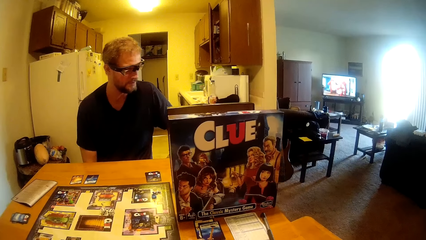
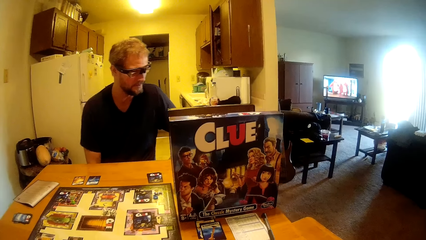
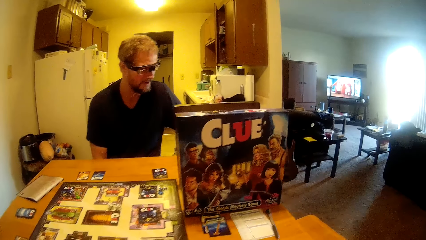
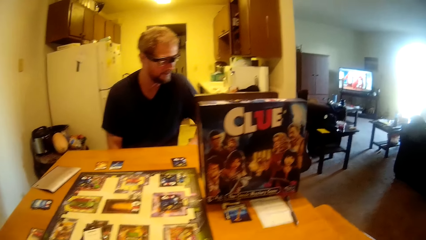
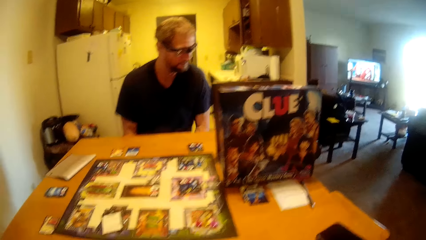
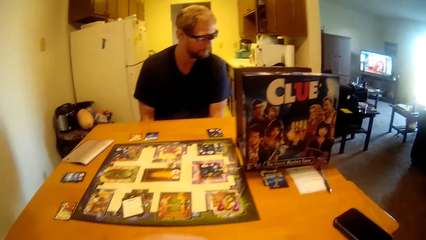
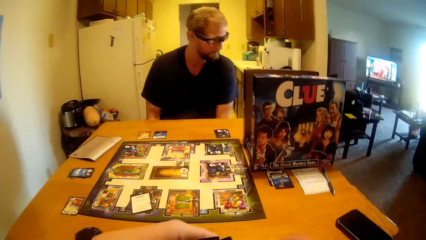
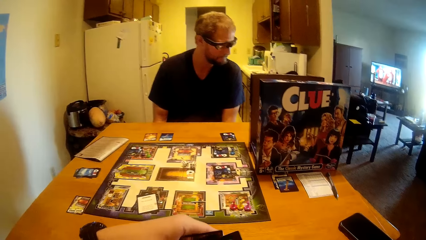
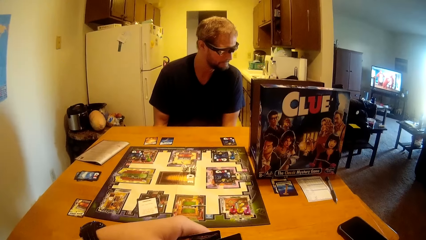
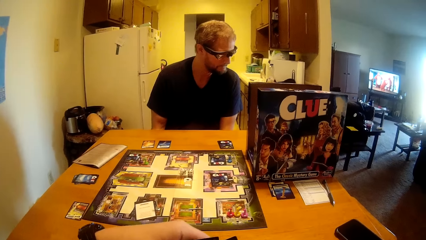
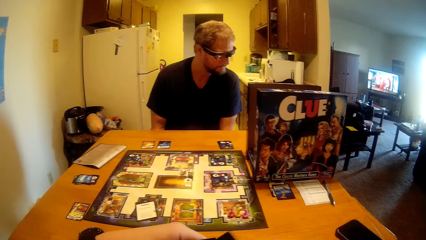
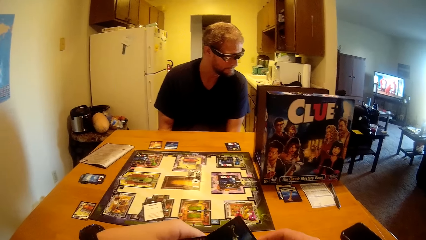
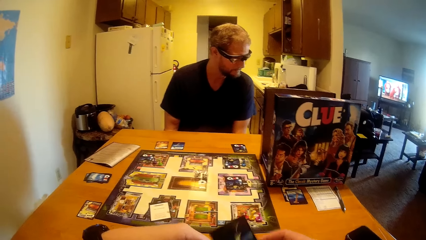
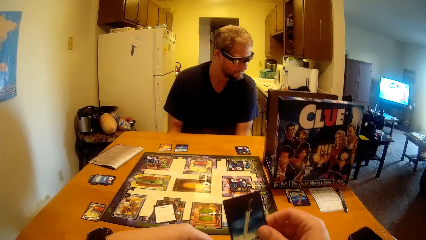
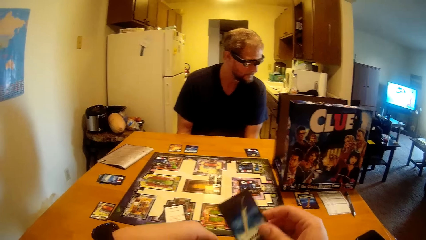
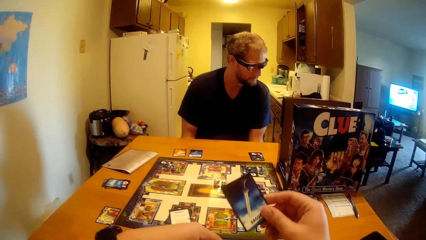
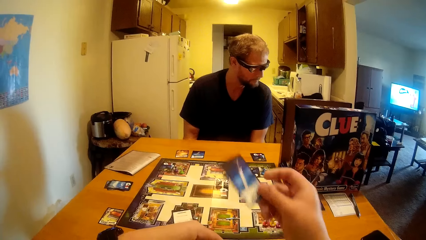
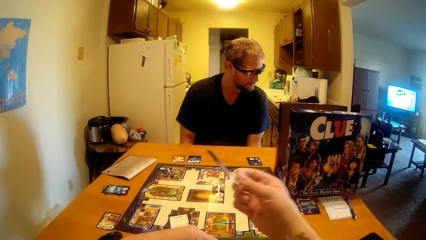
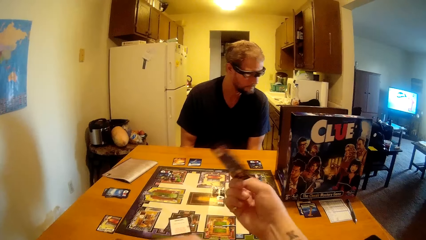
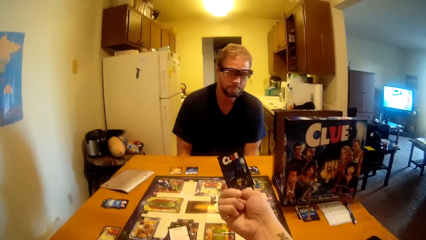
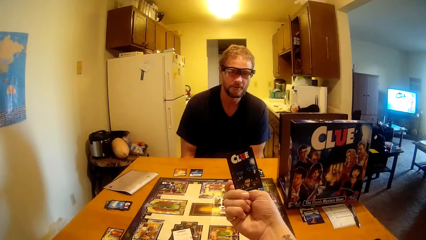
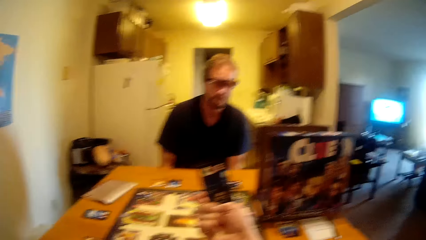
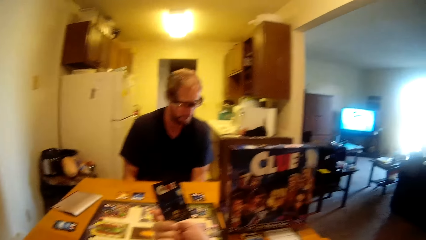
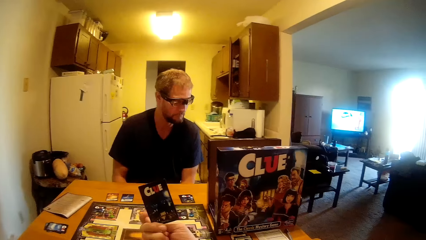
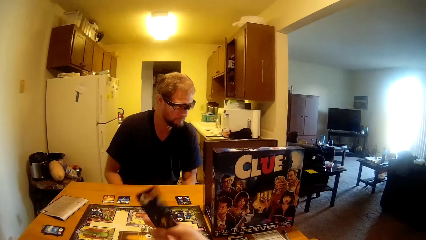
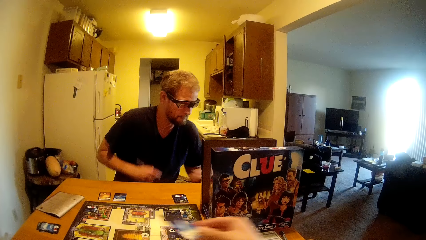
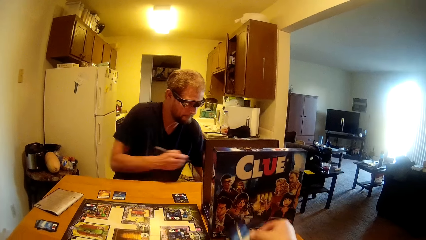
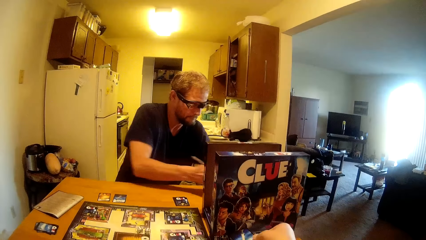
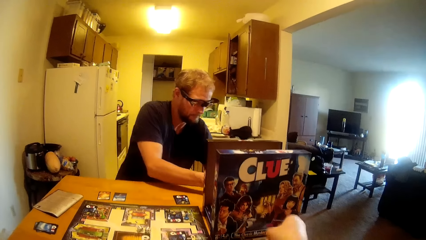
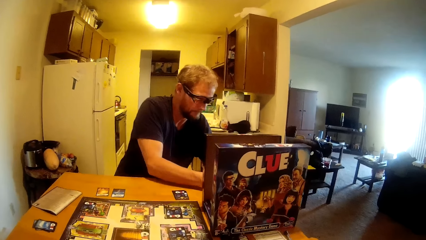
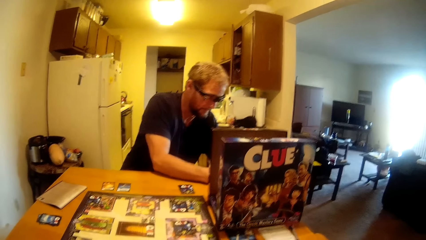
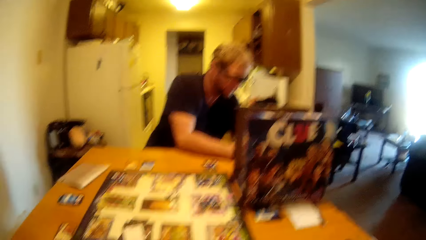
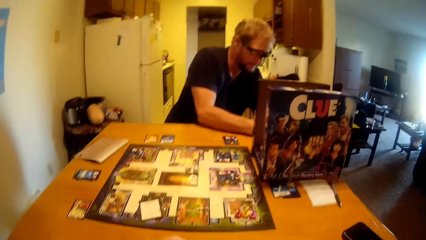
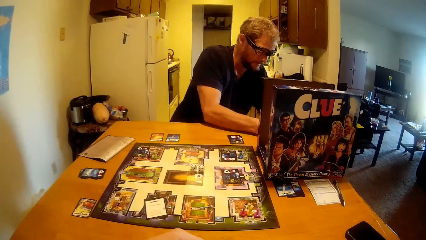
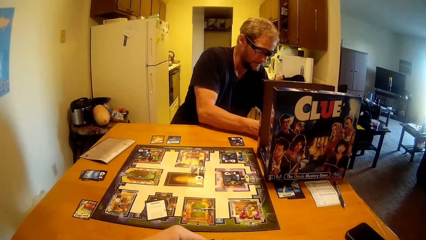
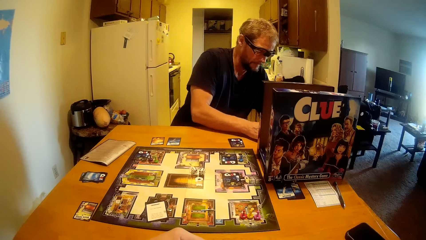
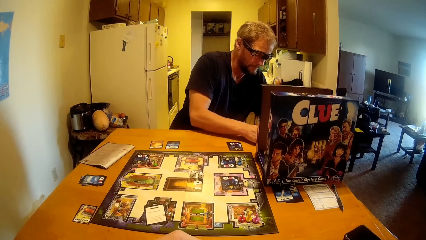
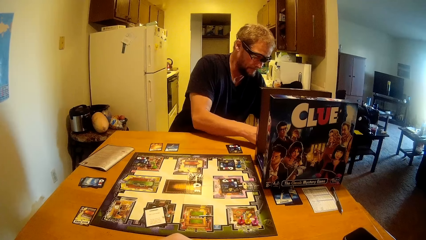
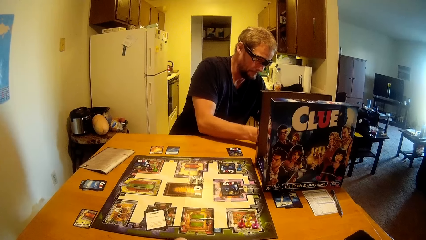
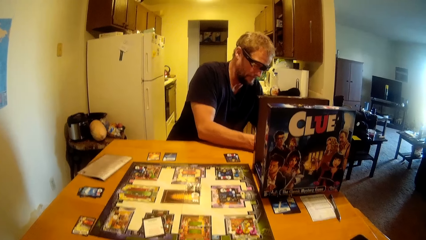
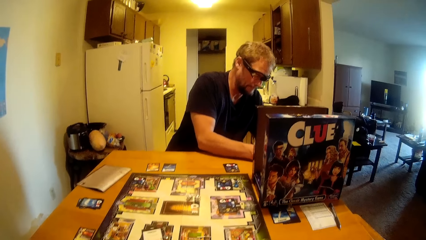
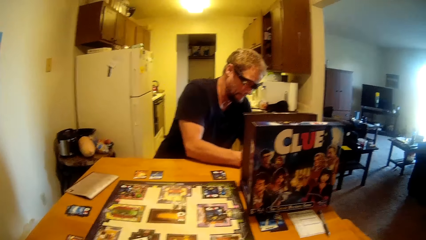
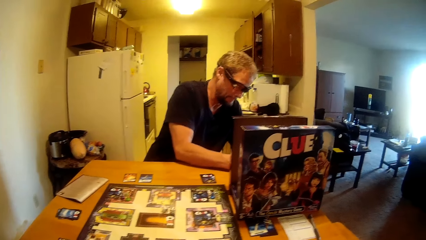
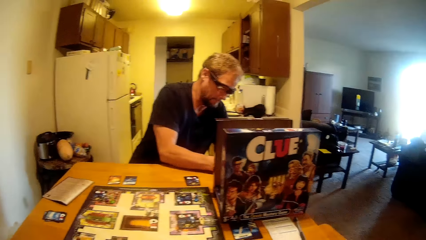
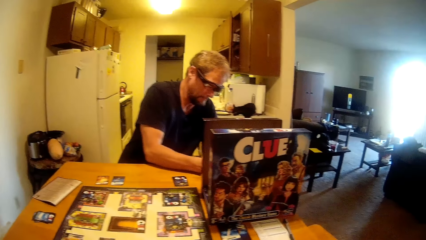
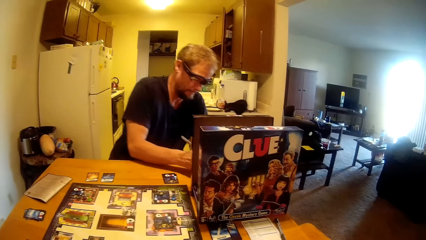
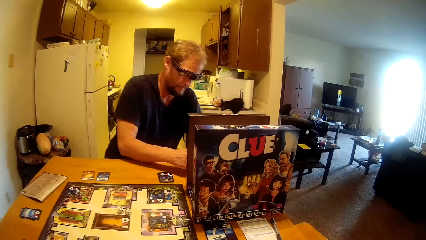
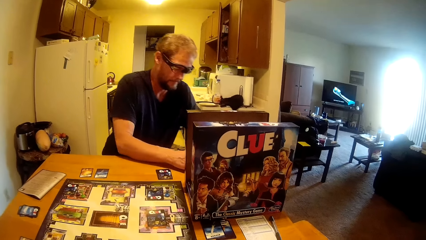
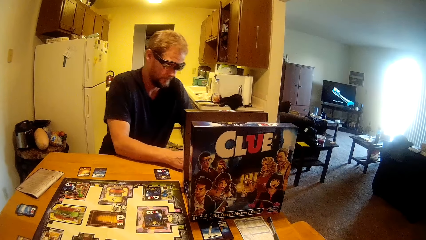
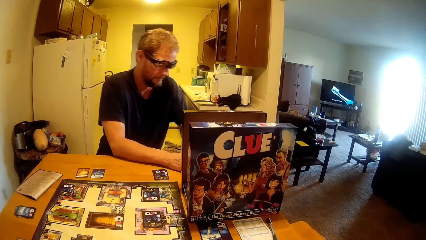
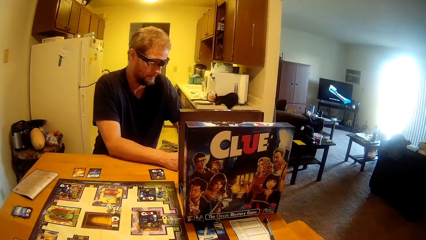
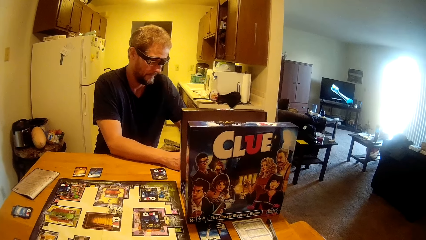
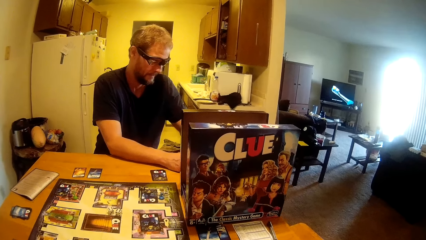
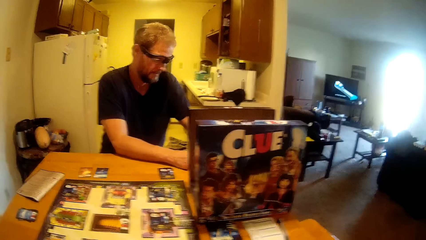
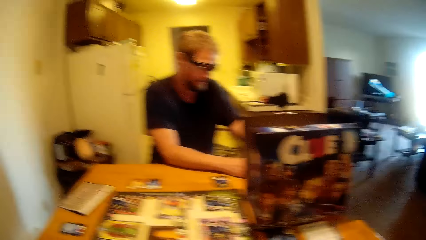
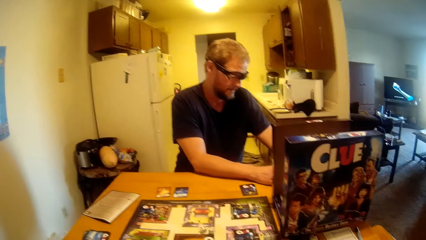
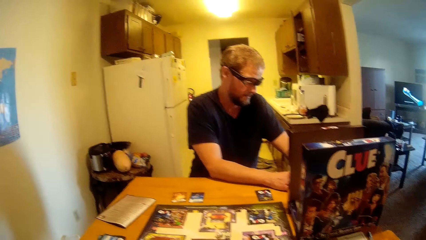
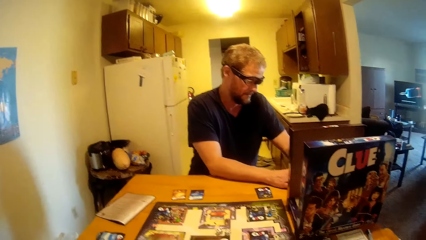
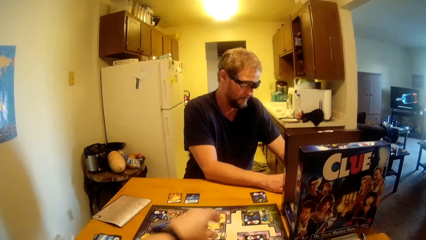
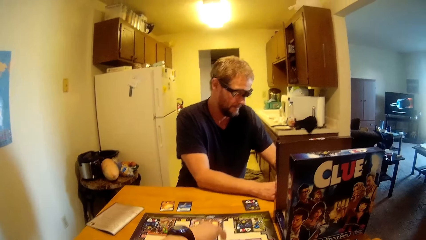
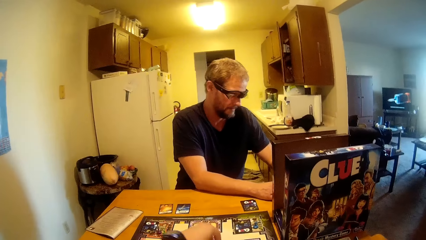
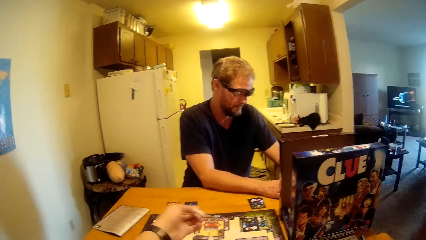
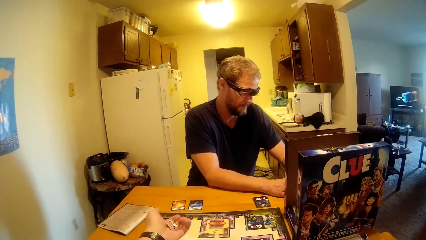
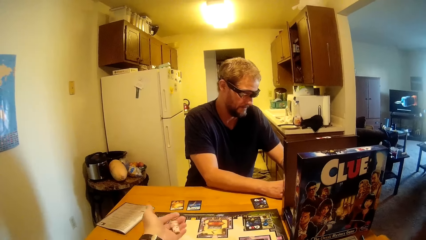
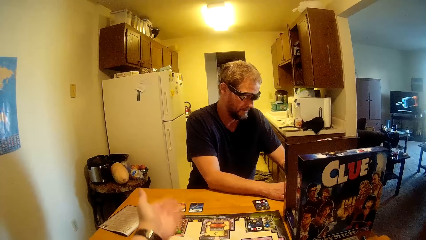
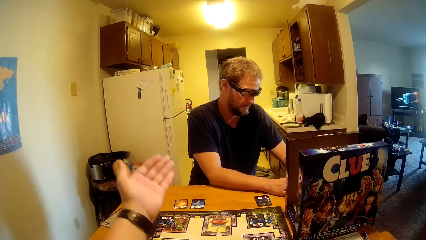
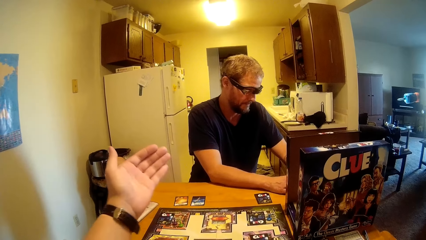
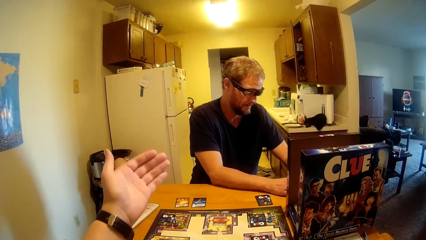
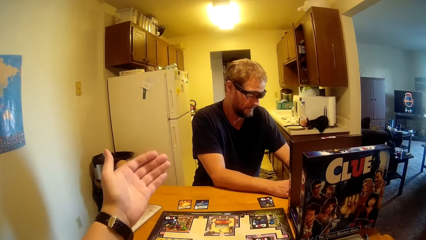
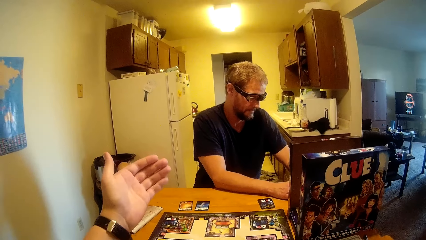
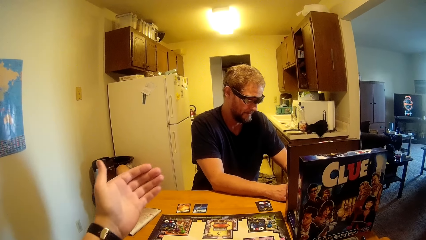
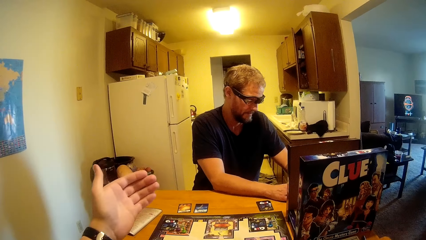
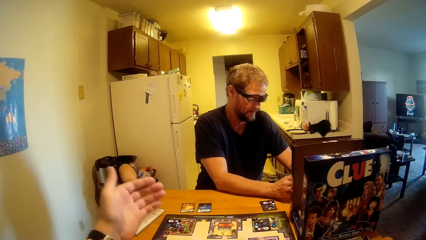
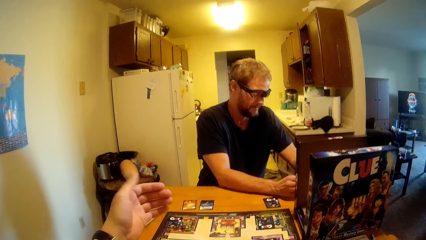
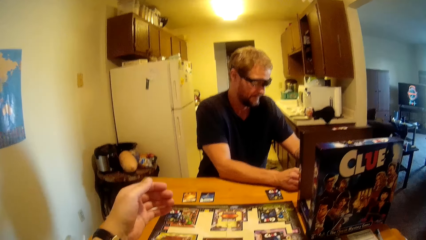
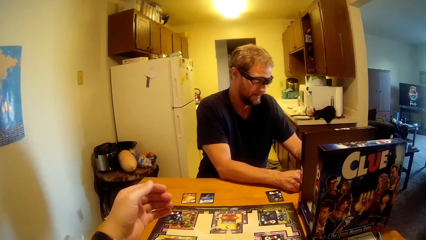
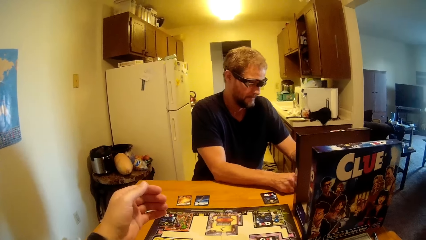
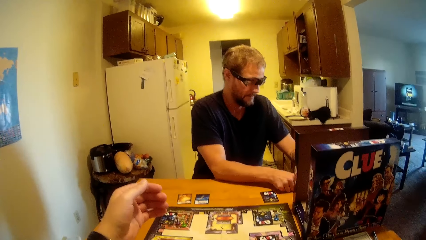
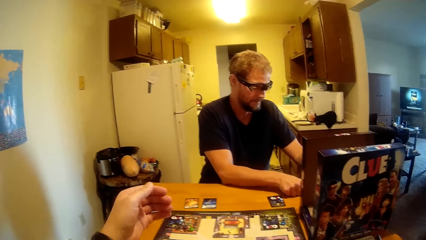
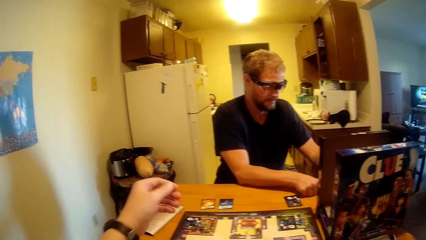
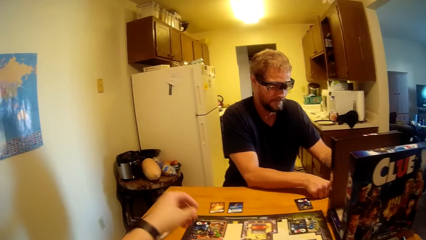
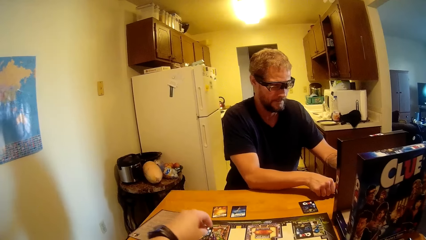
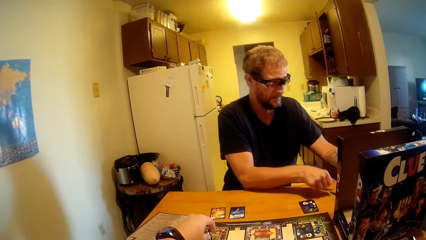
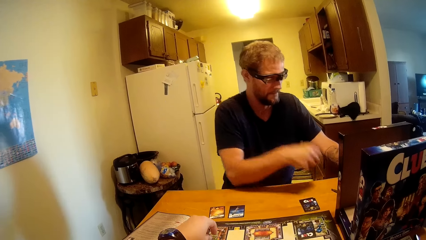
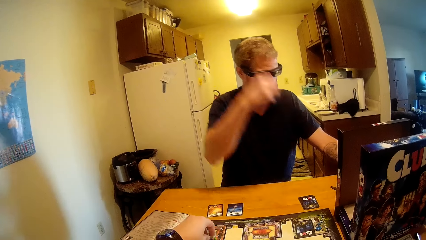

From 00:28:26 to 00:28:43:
The camera wearer shows a card. They drop the card on the table. They roll the dice. They drop the dice on the board.
